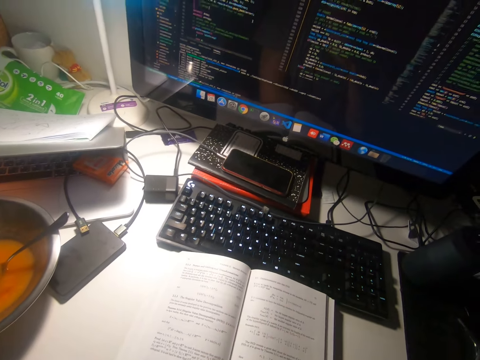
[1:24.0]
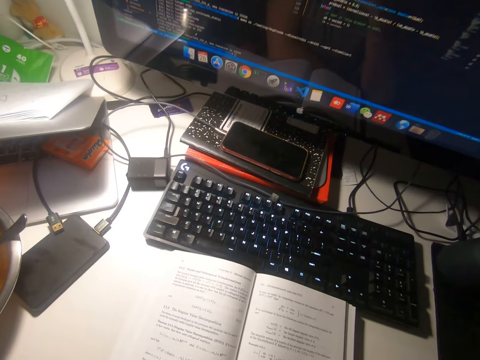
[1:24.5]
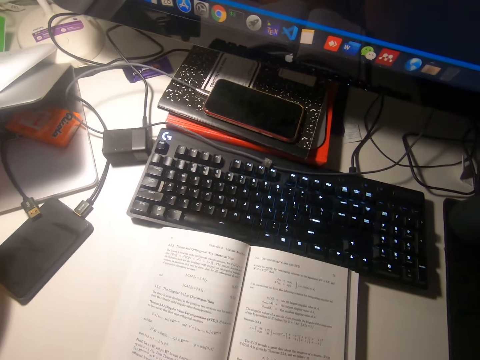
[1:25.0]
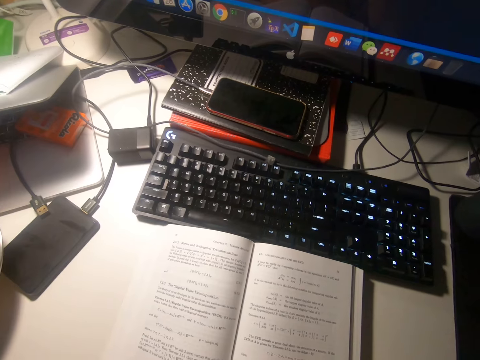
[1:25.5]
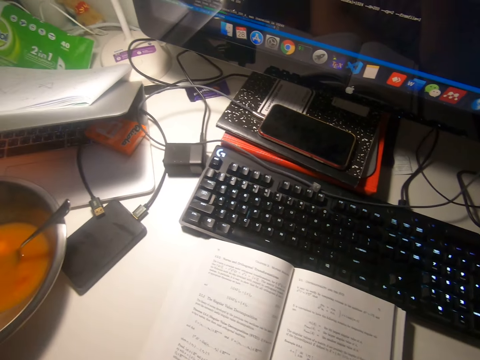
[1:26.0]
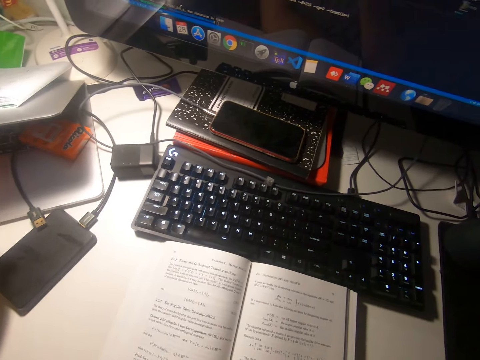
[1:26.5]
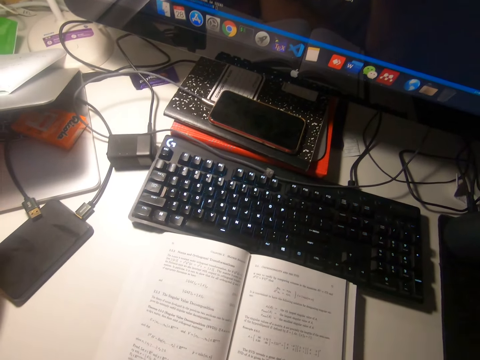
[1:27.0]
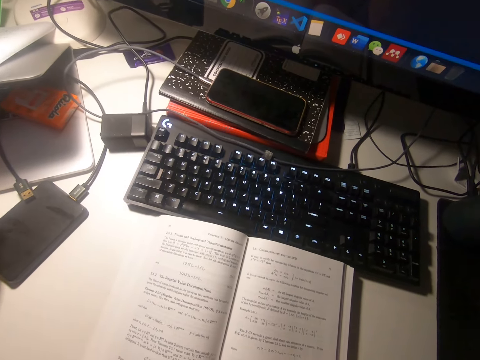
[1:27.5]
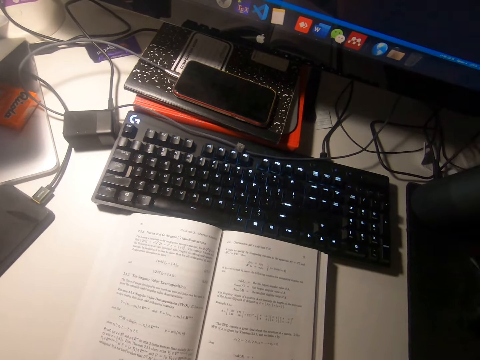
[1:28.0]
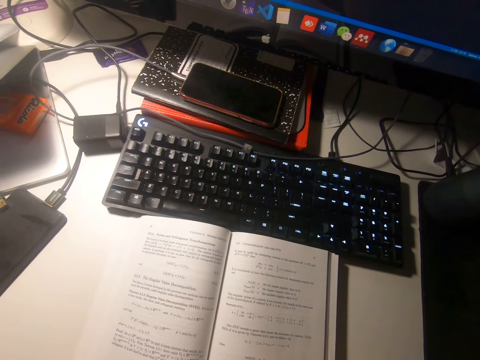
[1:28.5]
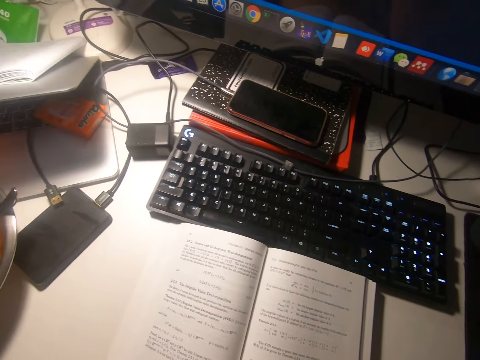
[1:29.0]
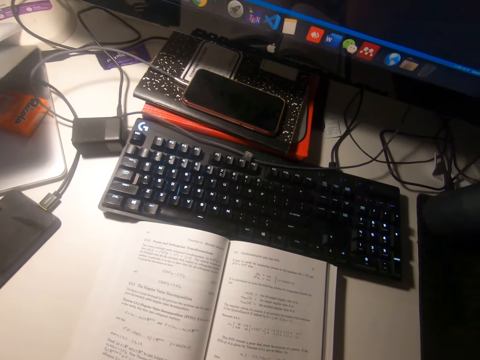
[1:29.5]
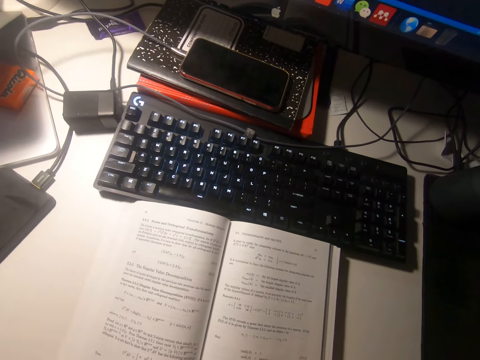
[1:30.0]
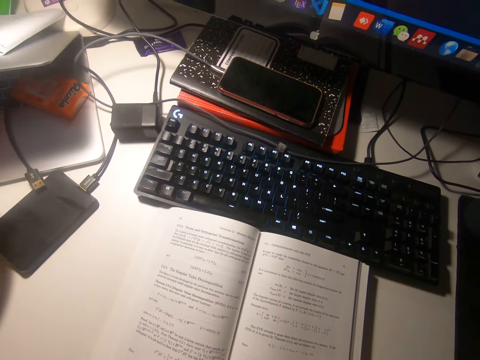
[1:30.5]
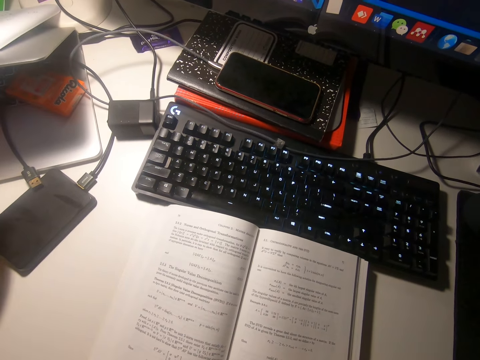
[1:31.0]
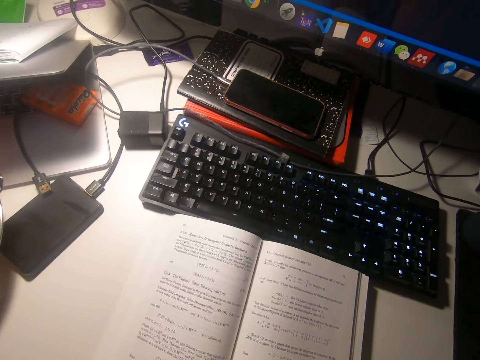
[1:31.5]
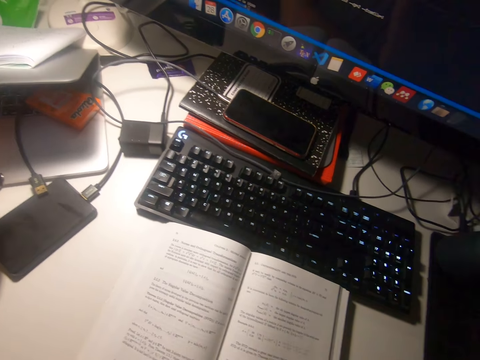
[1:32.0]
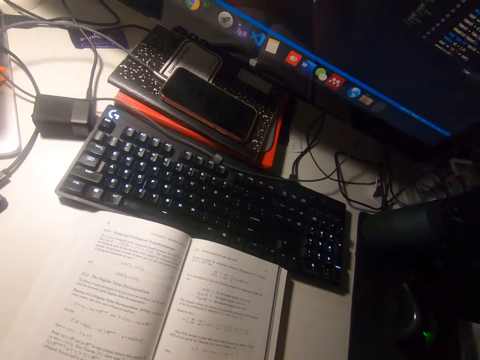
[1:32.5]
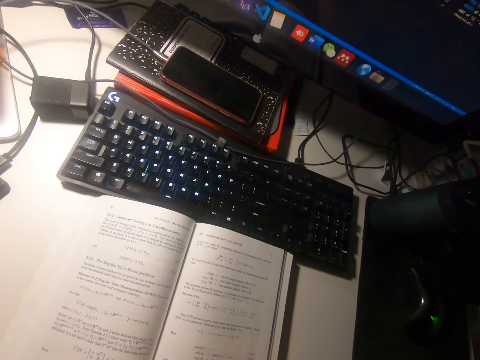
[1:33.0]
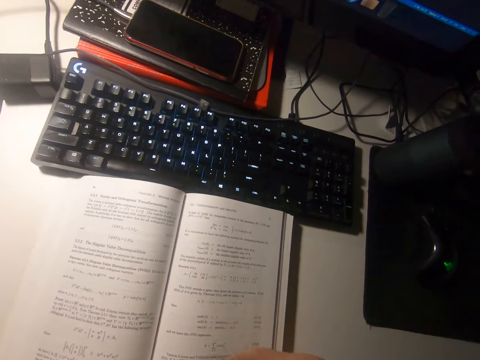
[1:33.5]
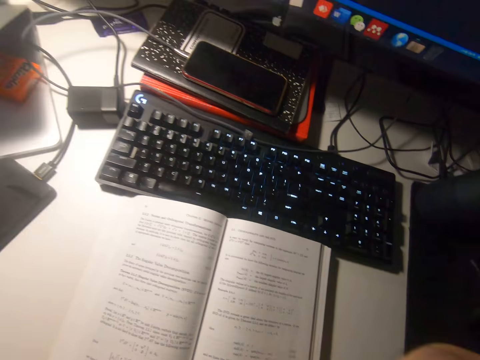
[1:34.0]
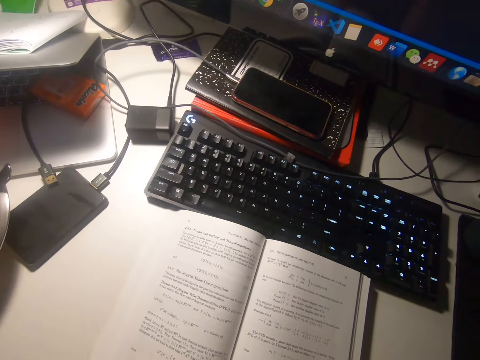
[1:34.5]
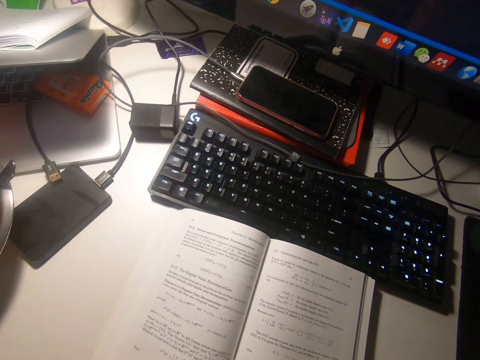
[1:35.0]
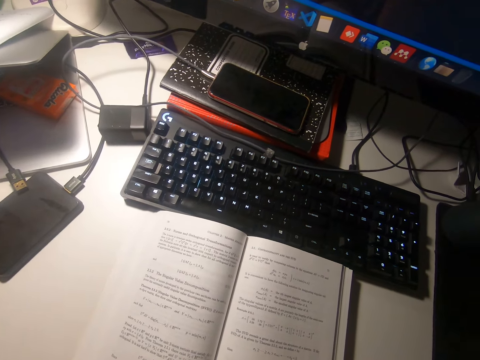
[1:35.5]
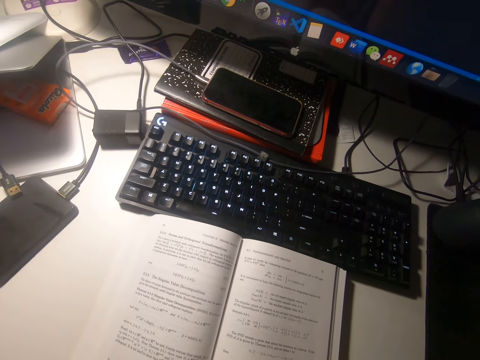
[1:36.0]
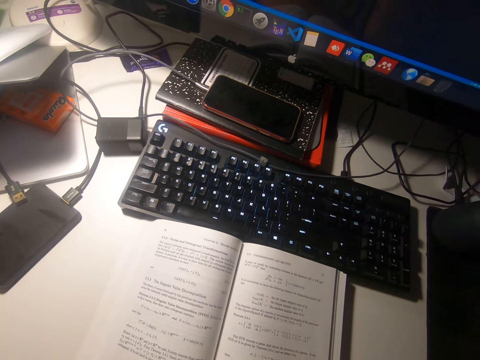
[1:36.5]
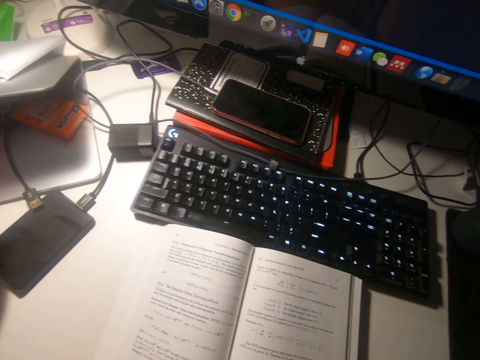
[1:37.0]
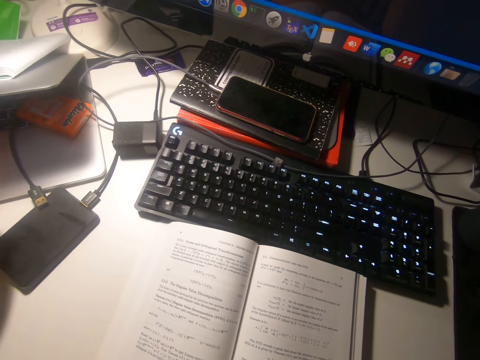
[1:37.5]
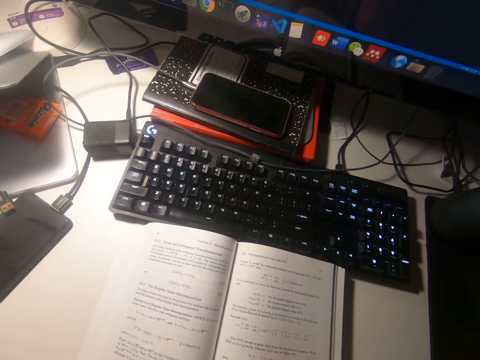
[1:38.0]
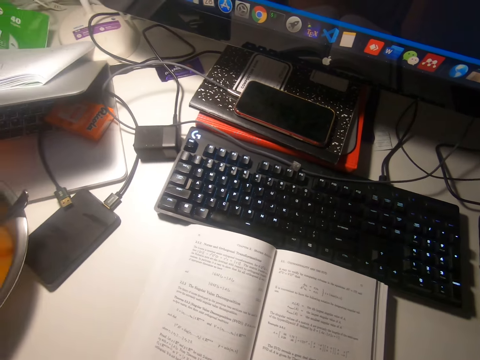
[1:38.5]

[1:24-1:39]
The camera wearer reads the book. They look around.

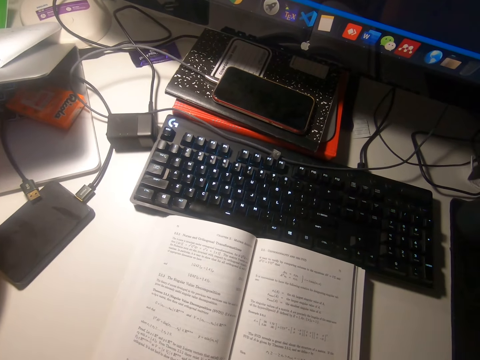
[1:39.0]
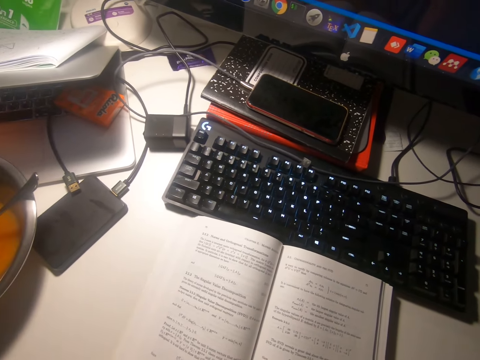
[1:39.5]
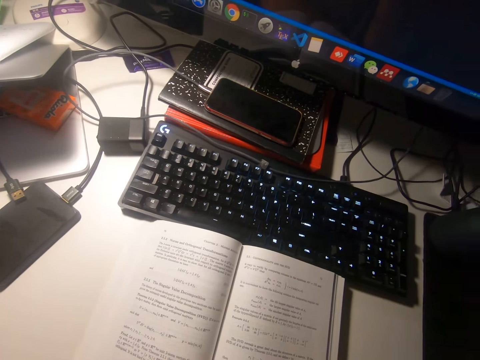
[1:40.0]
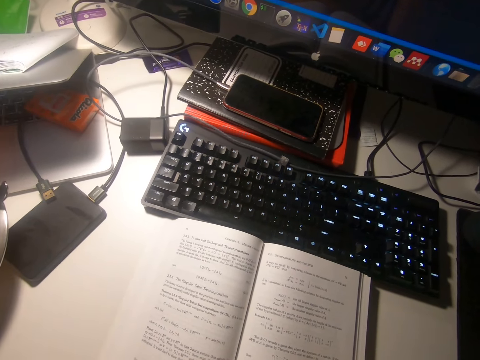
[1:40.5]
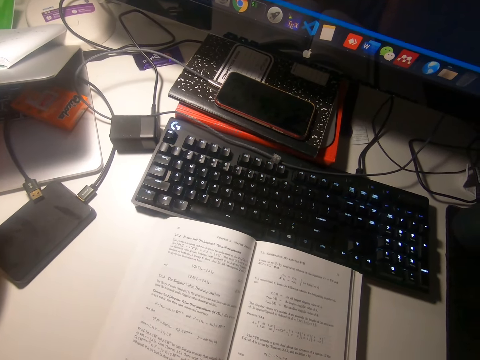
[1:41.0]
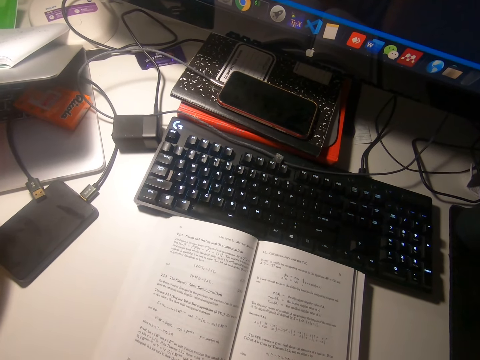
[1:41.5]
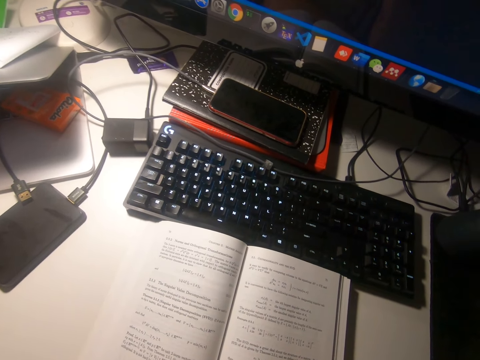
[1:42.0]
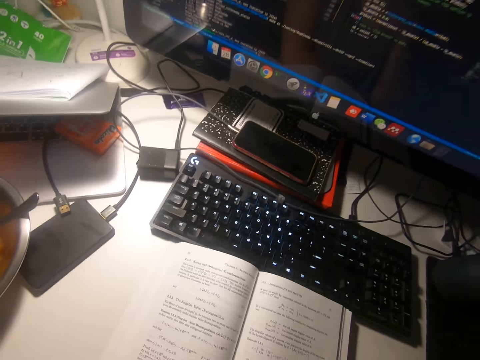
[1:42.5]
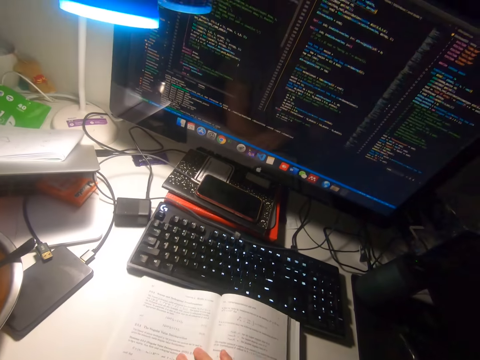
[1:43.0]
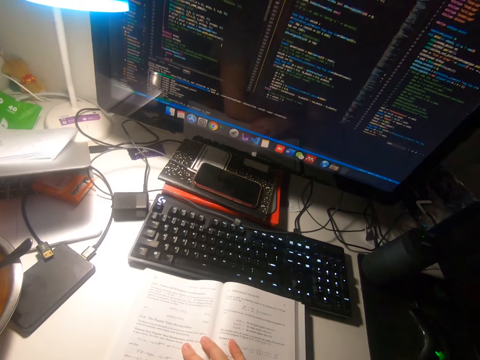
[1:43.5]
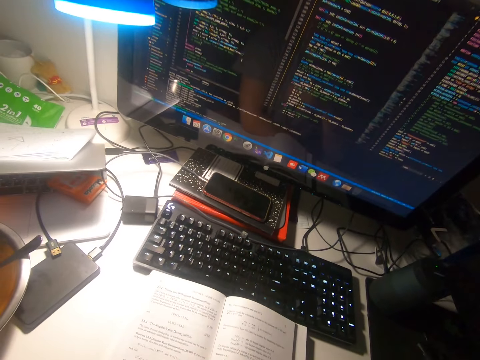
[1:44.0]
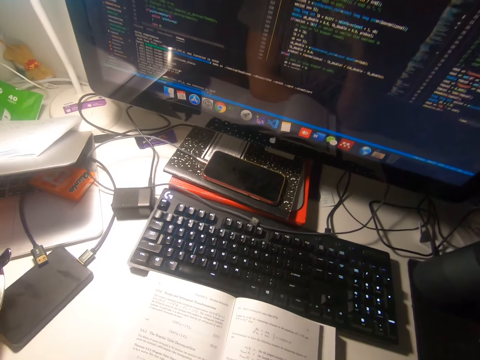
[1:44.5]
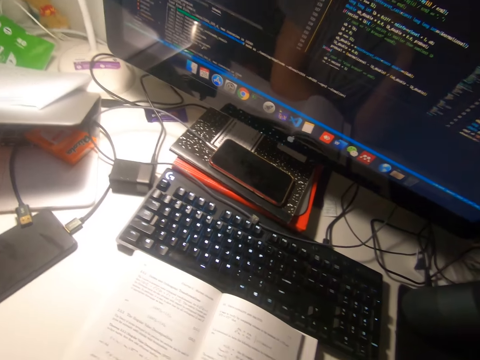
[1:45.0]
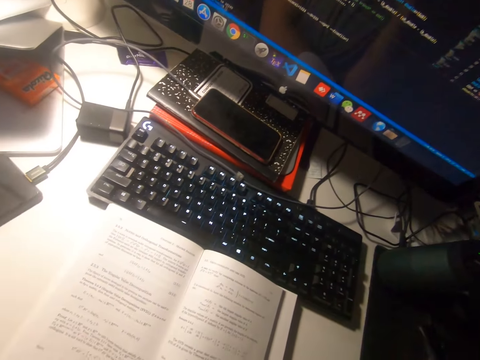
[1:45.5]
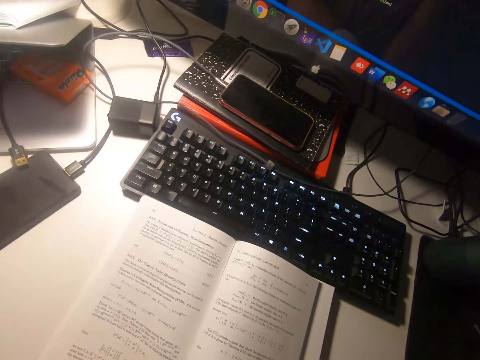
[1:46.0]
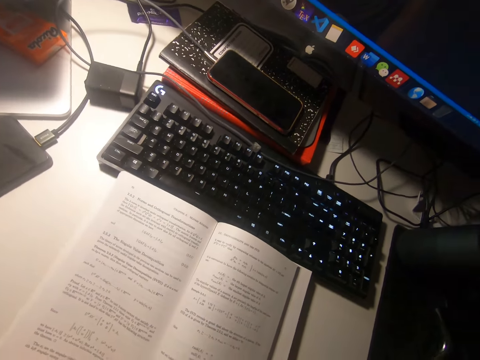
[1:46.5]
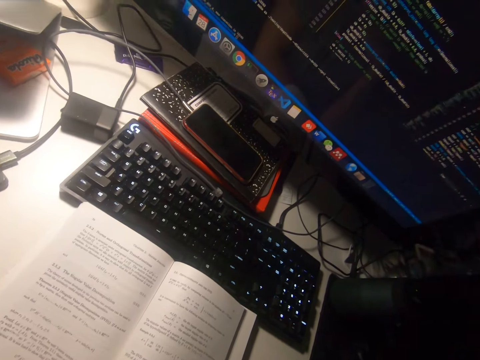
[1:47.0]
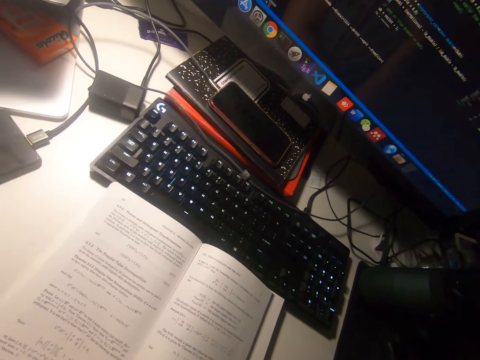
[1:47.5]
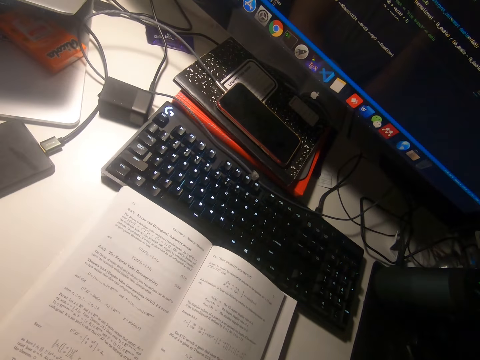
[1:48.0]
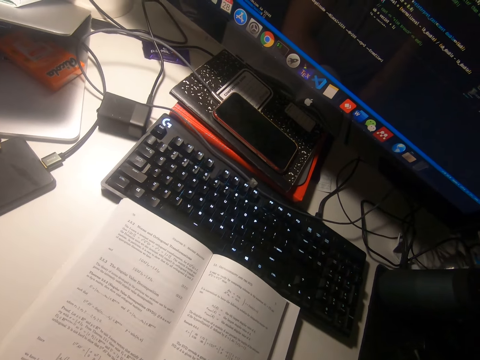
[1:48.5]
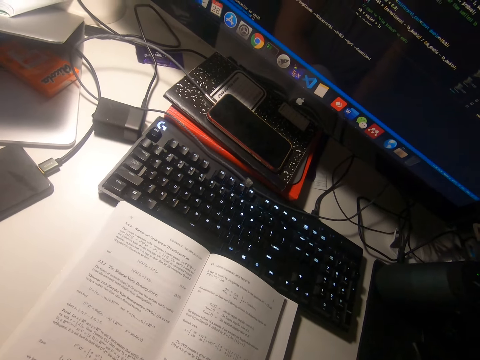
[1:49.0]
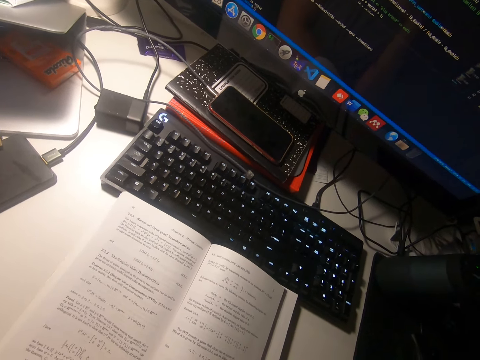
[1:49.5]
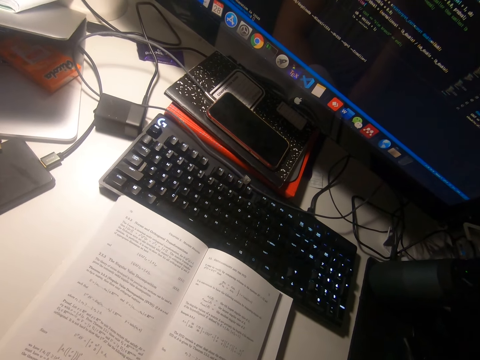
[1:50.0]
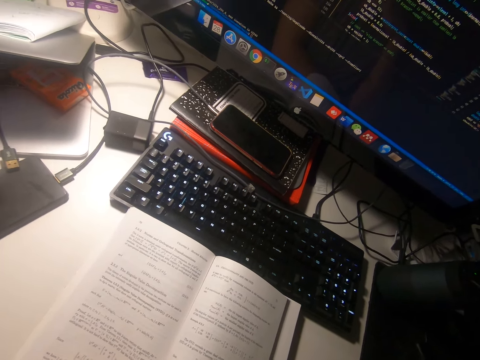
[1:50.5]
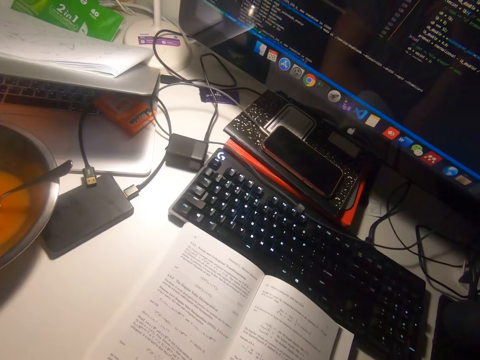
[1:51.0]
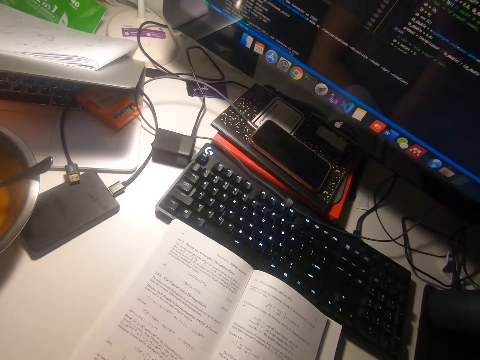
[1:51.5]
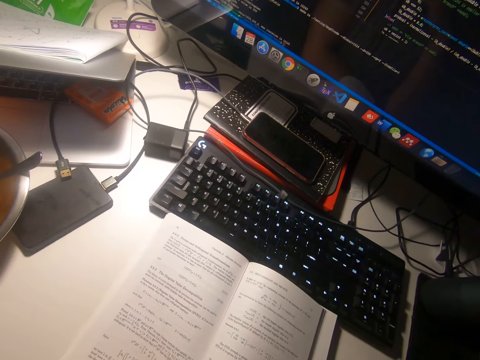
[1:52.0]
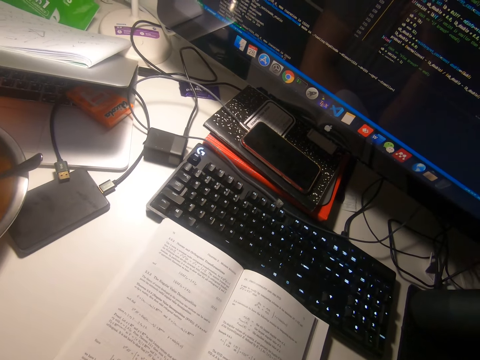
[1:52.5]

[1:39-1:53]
The camera wearer holds the book. He puts his right hand on the book. He reads the book.
